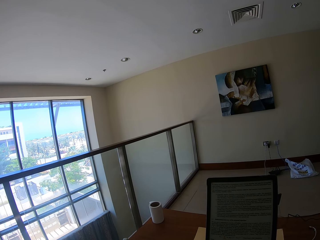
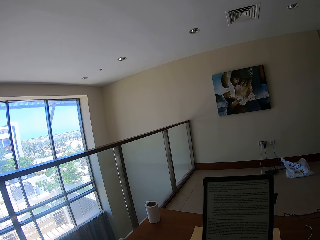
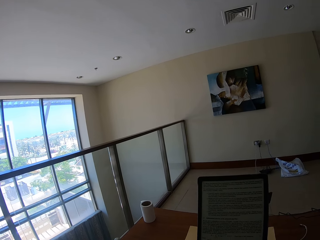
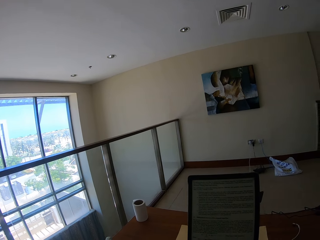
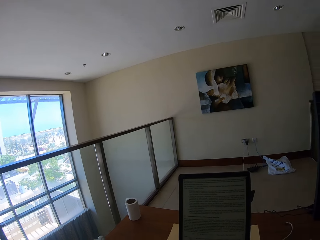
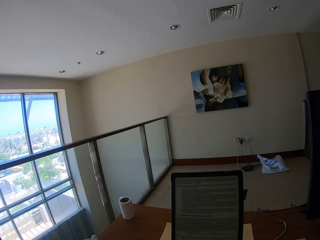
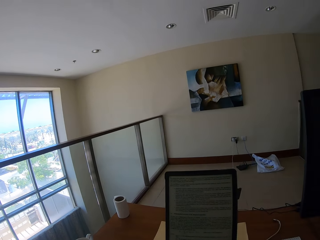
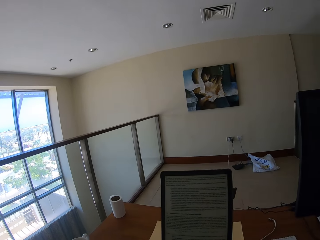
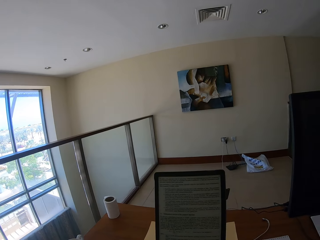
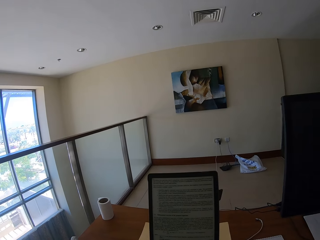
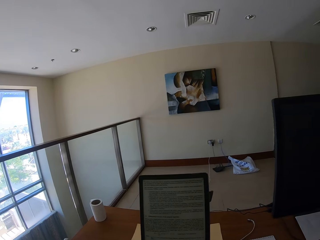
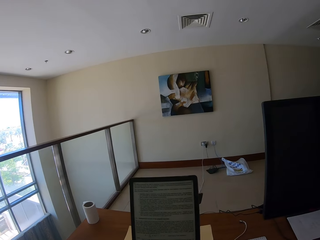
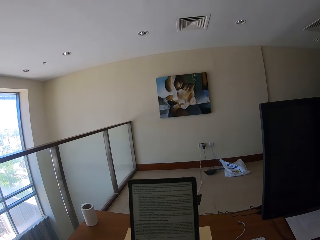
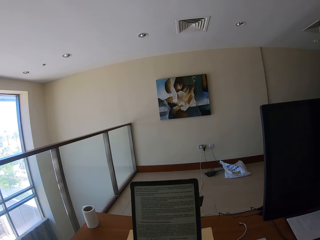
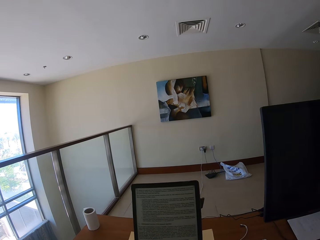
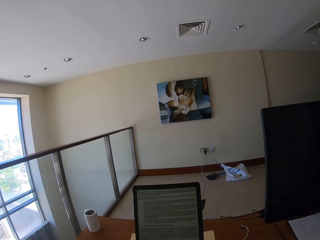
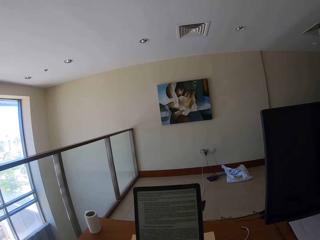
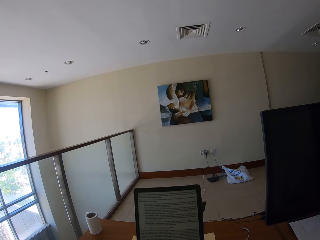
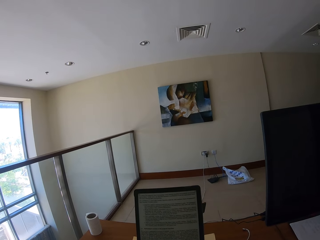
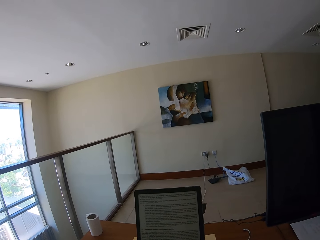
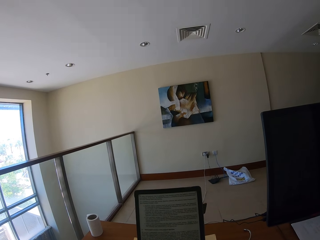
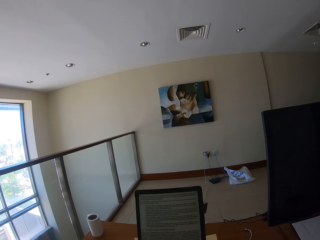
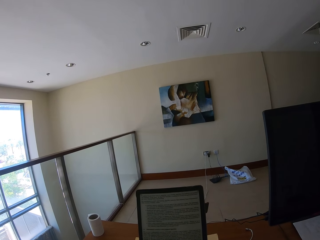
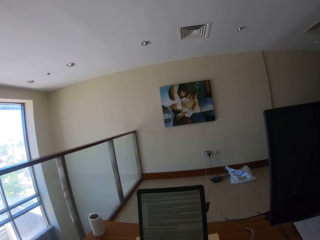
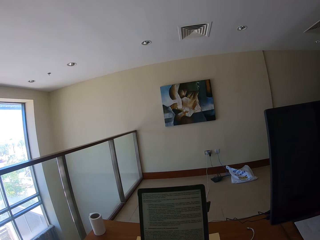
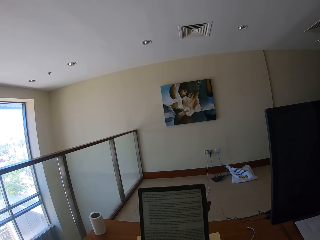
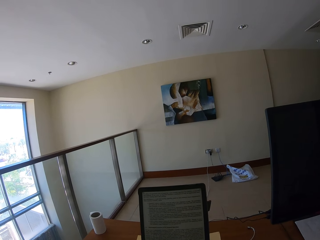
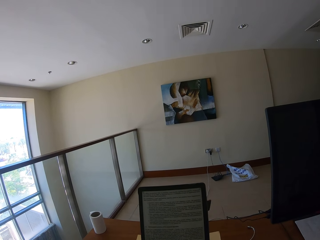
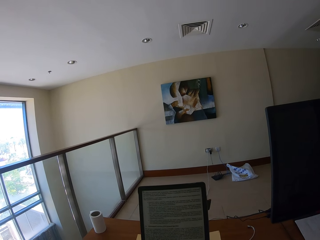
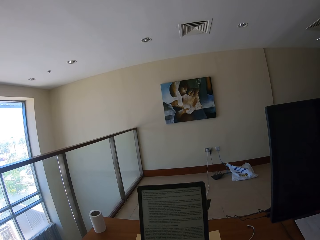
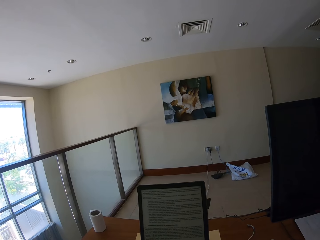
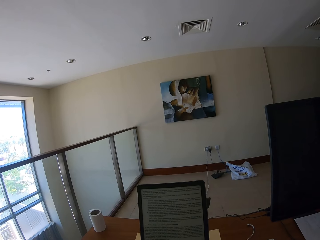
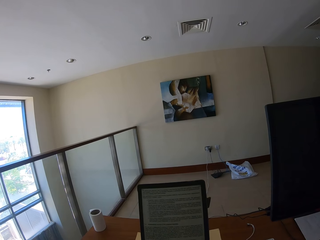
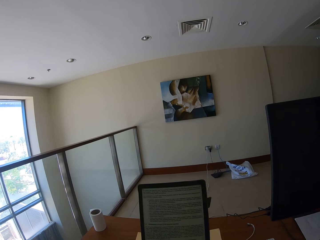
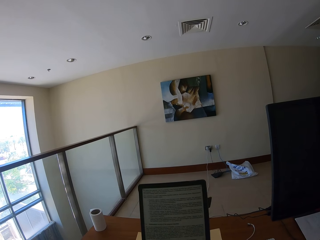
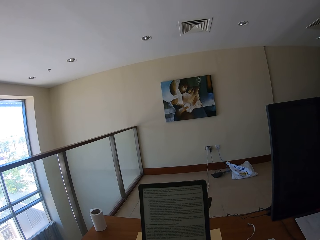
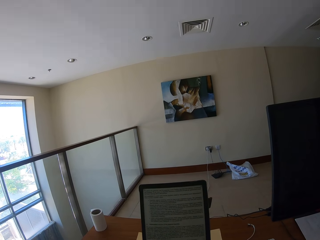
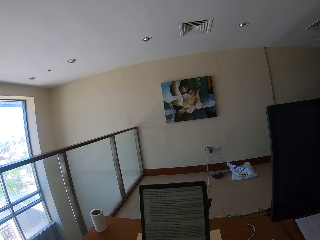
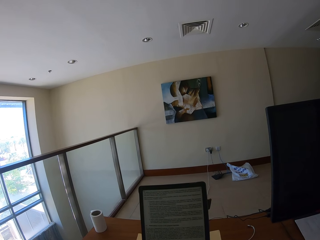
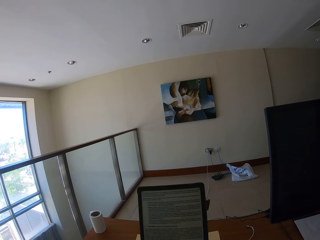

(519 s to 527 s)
The camera wearer looks around.

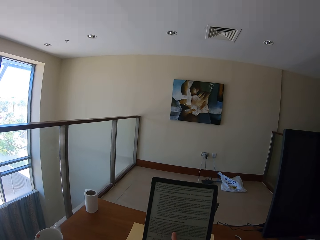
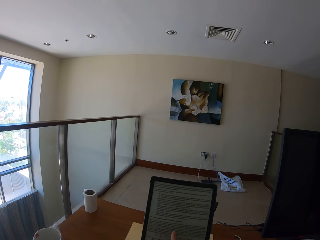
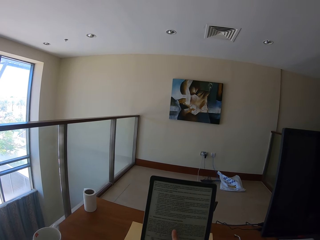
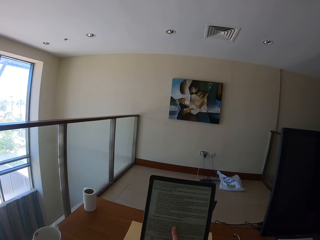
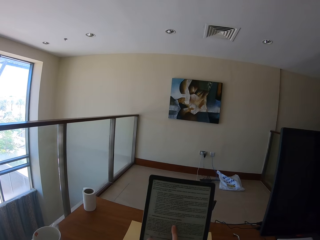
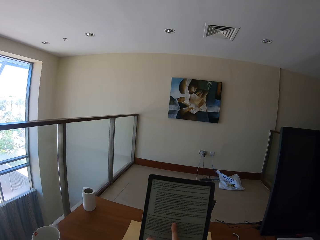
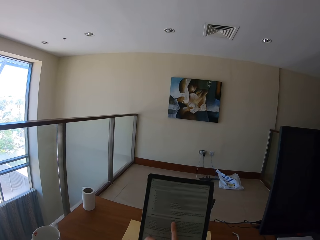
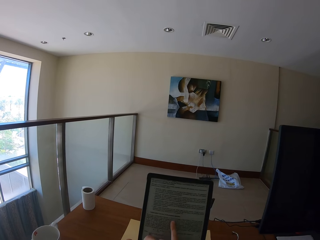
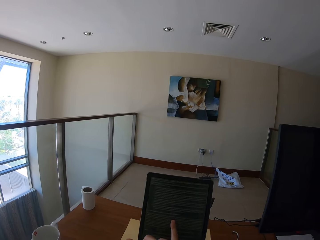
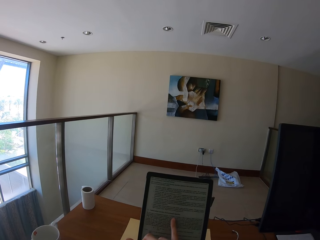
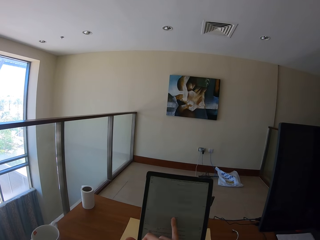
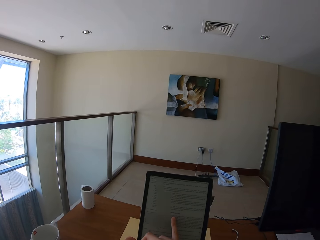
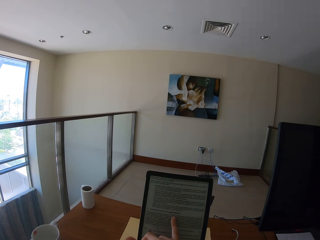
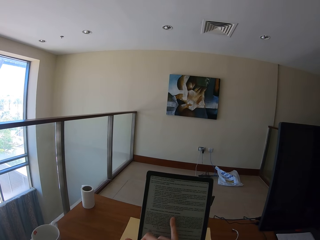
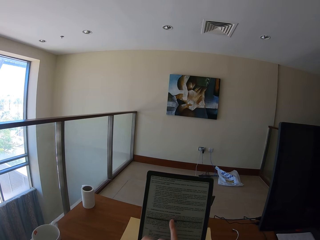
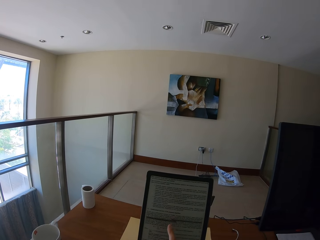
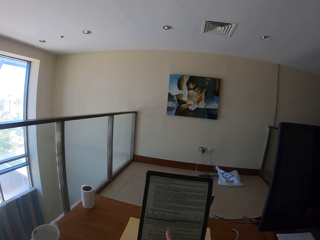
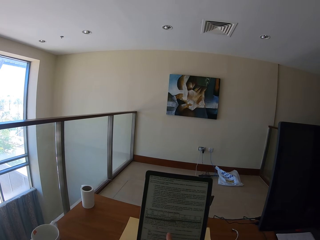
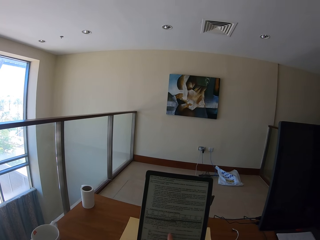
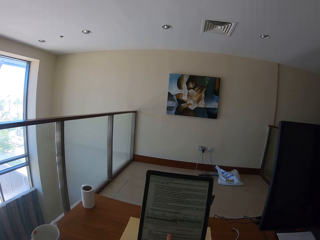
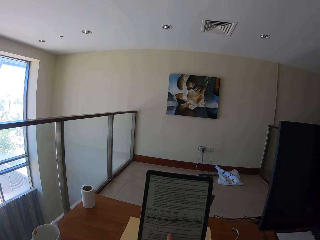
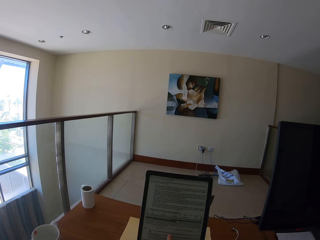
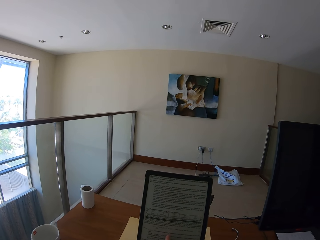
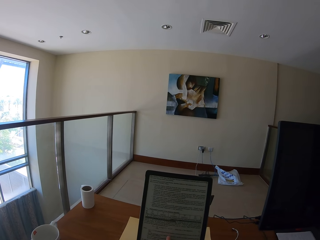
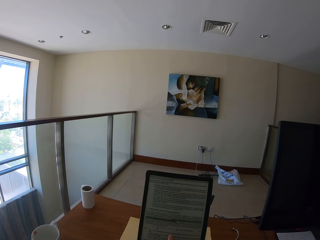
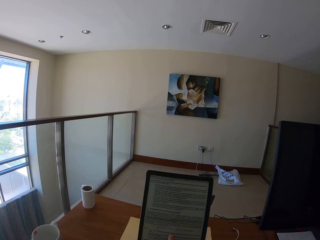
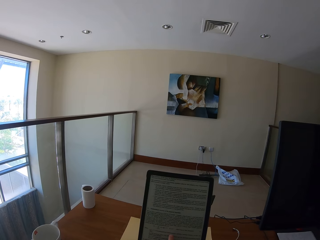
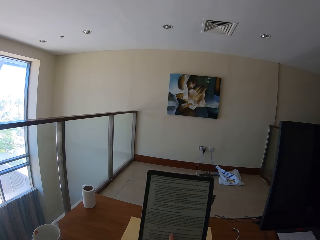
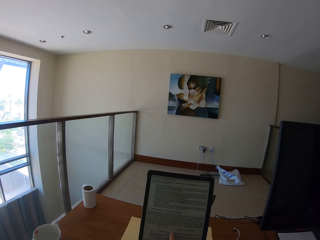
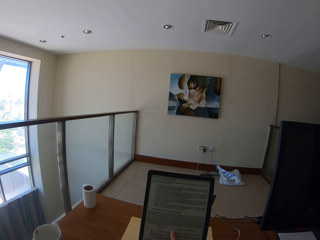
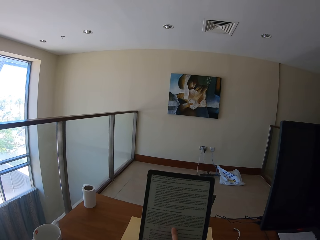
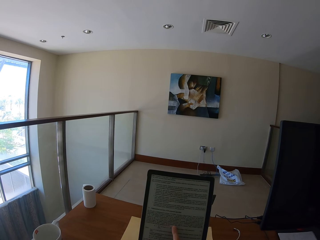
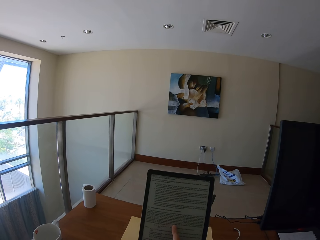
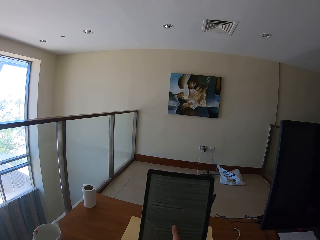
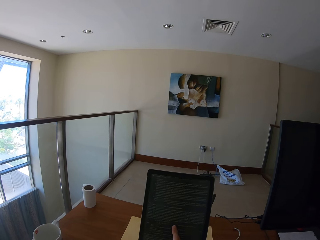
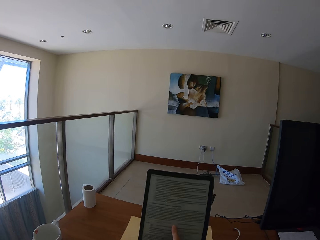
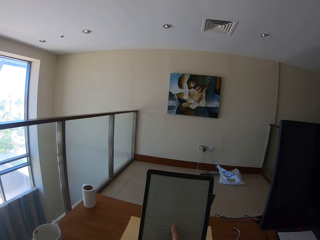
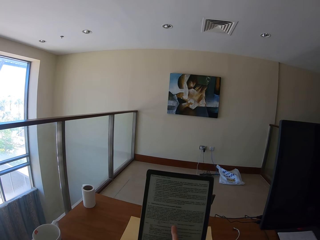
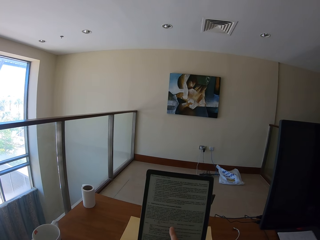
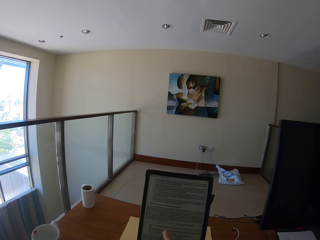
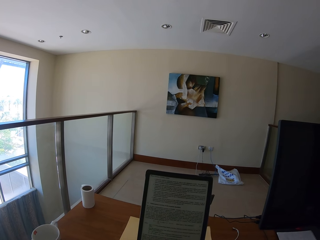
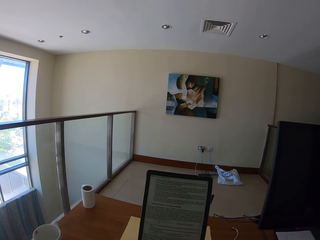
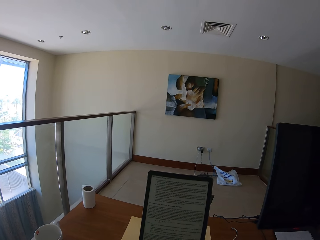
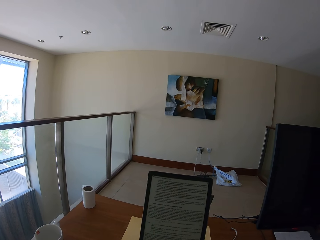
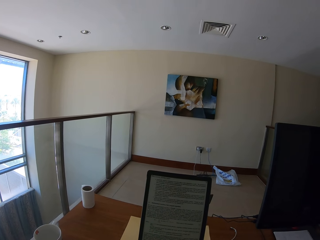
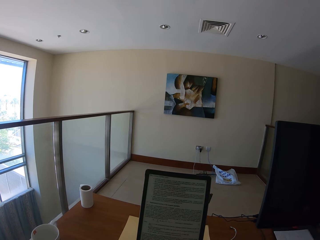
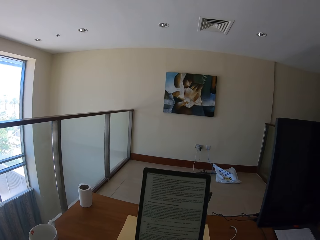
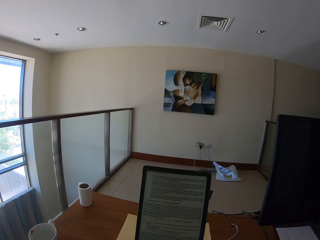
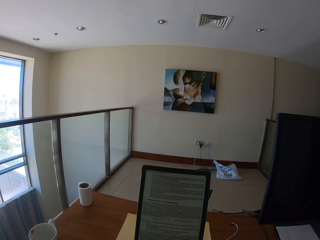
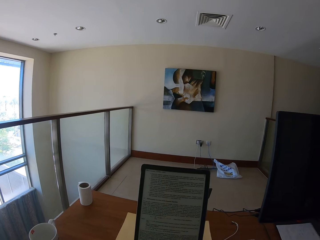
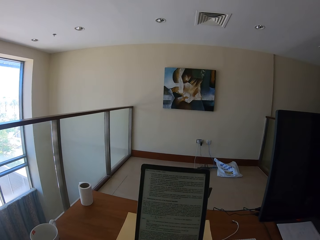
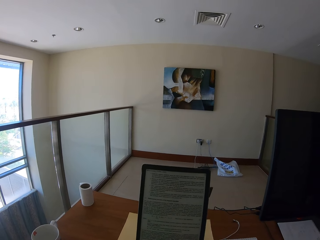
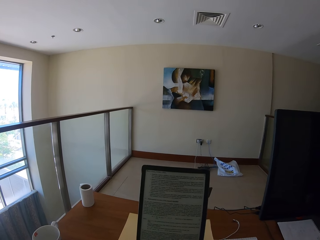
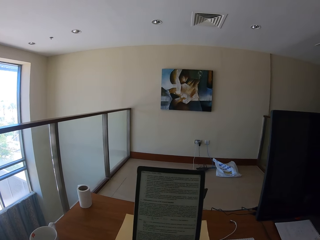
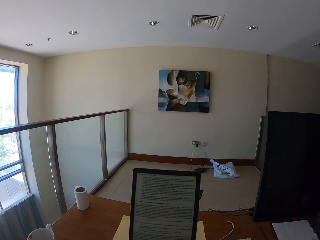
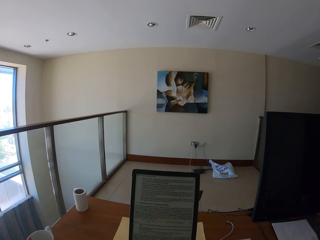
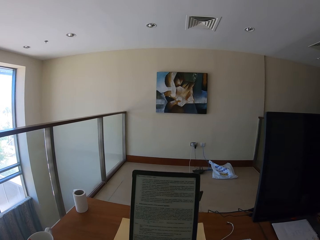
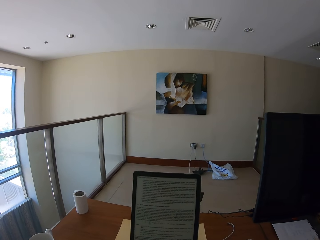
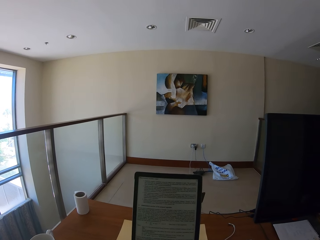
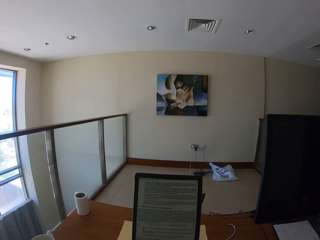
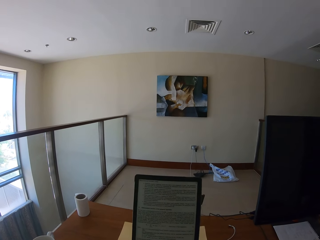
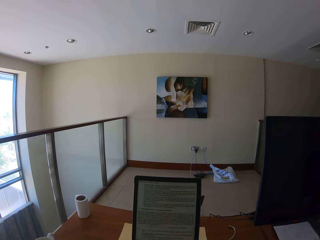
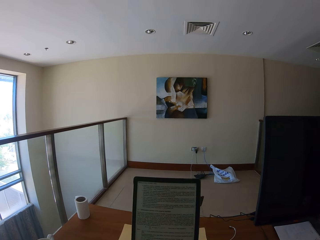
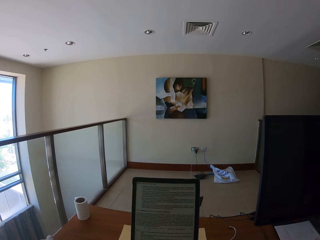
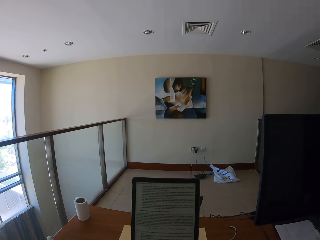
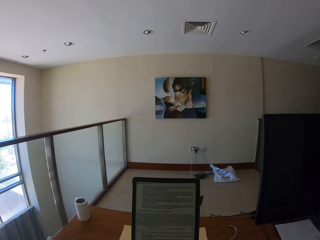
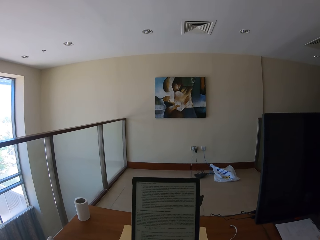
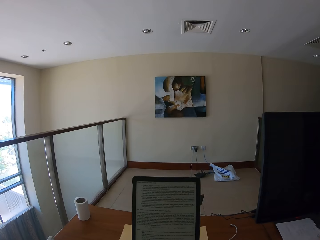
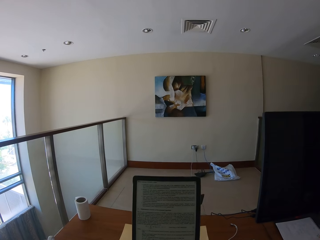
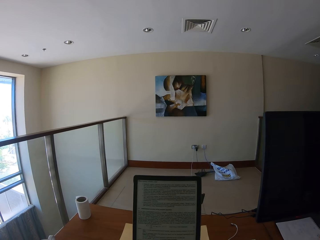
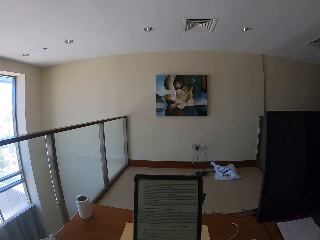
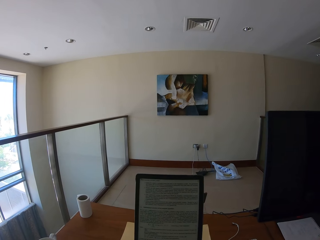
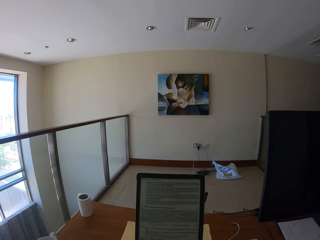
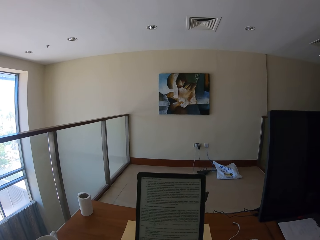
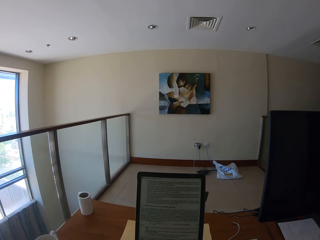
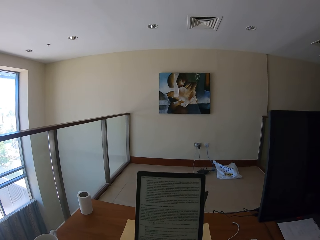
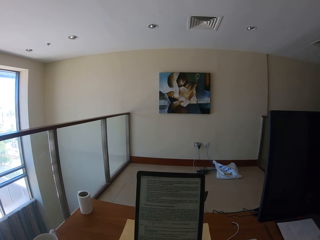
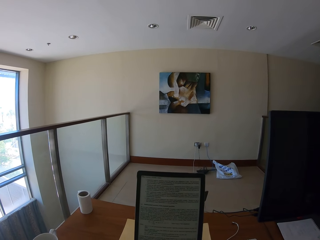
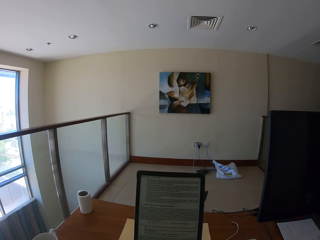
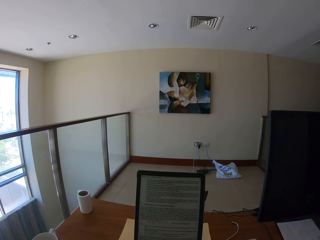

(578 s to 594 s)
The camera wearer scrolls on the tablet. They point on the tablet. They read on the tablet.
